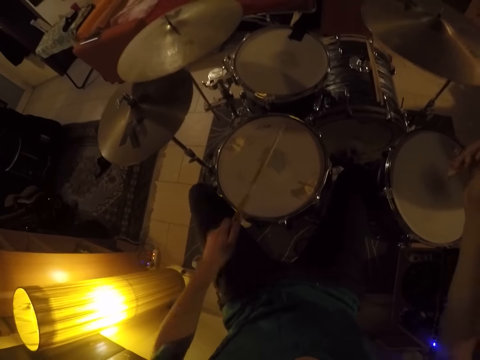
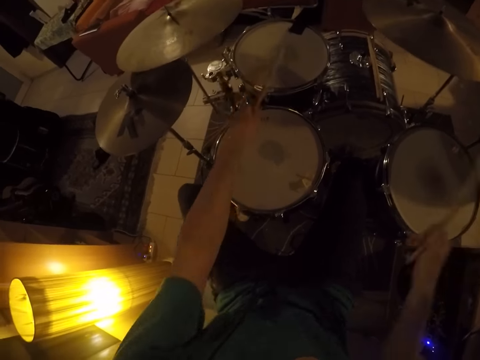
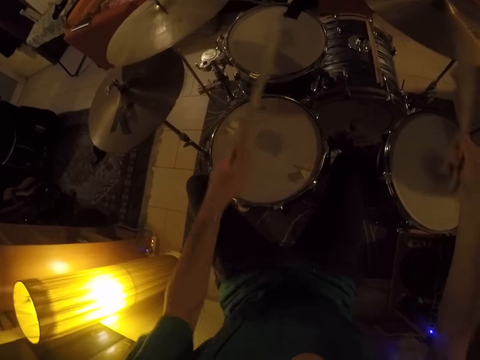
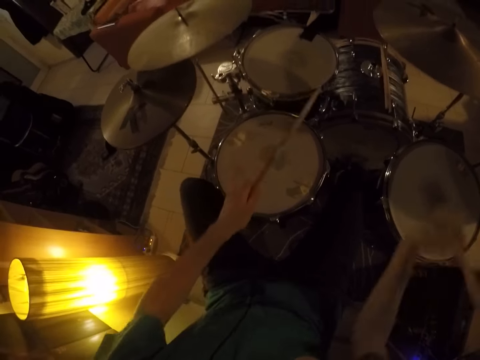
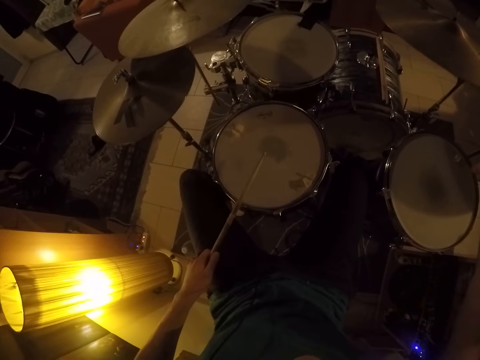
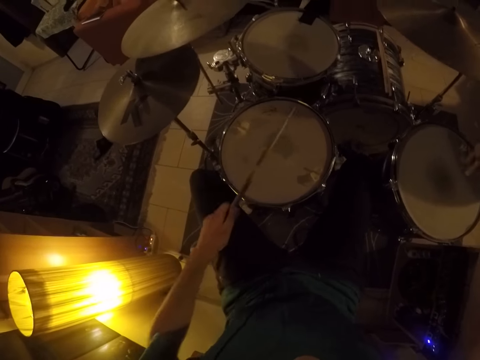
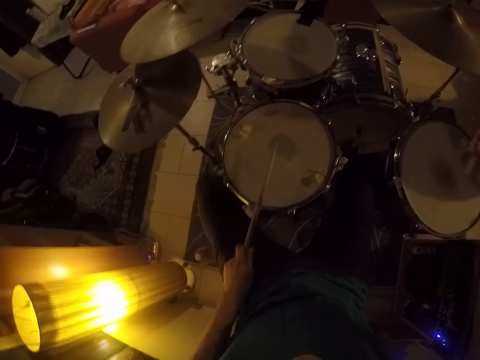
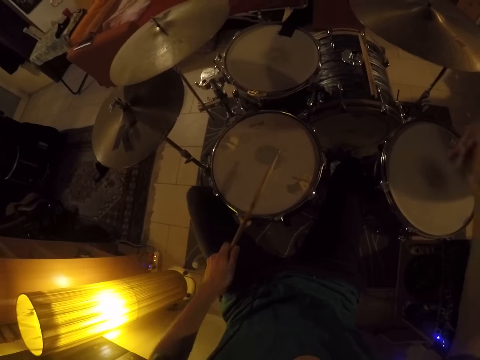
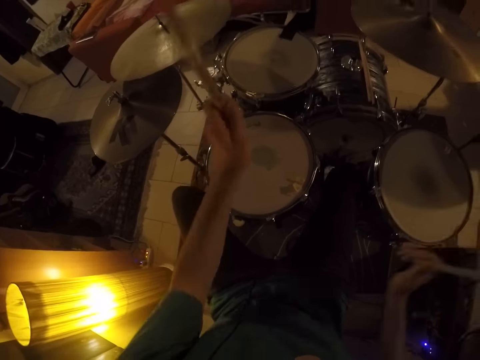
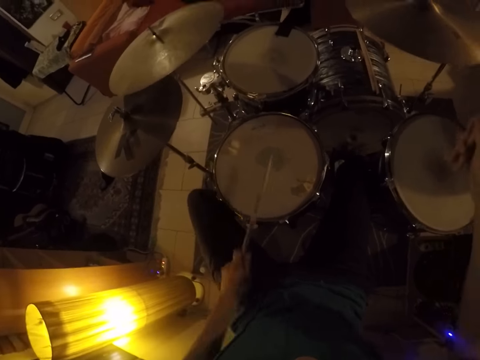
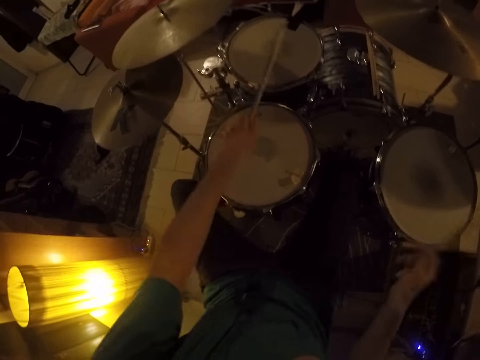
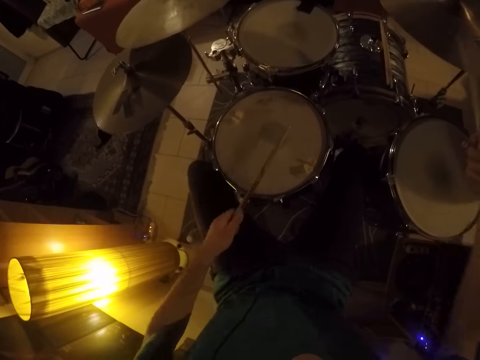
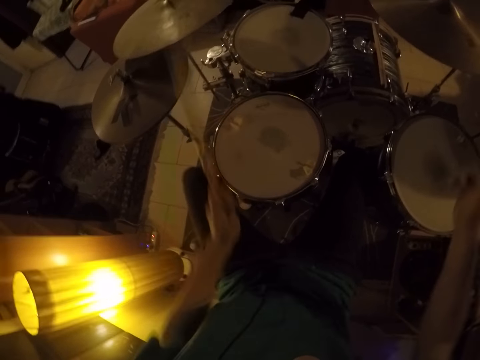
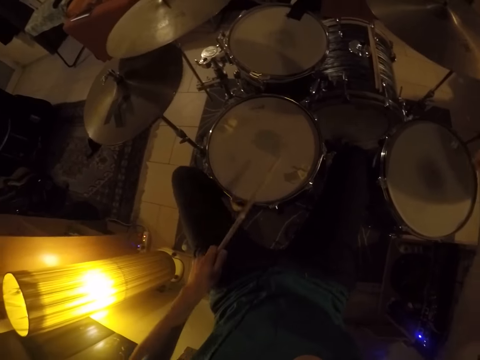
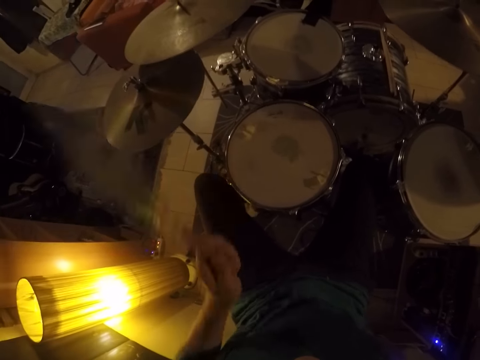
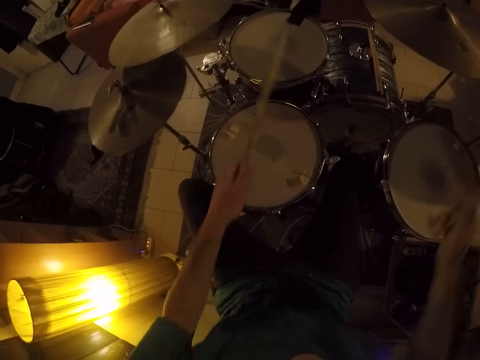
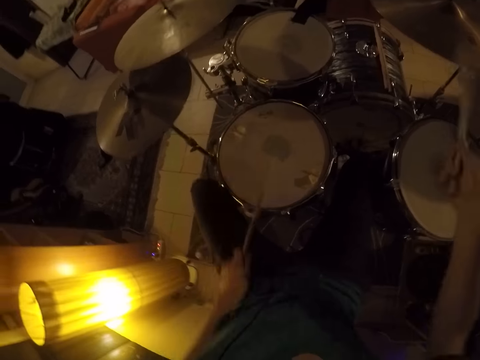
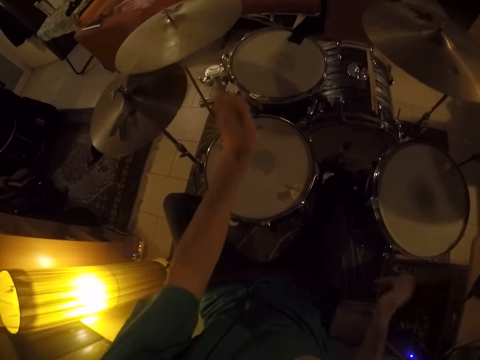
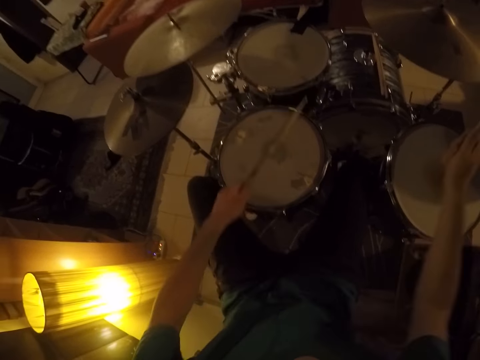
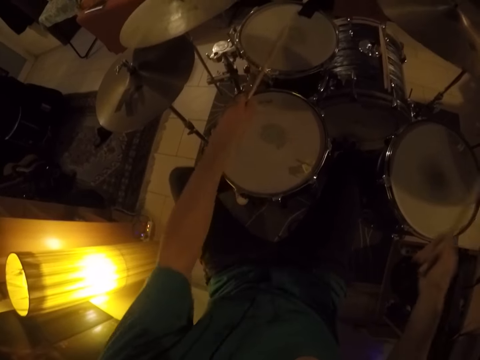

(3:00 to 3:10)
The camera wearer beats the tom with the drumsticks in his left hand. He beats the snare drum with the drumsticks in his left hand. He beats the crash cymbal with the drumsticks in his right hand. He beats the tom with the drumsticks in his left hand.

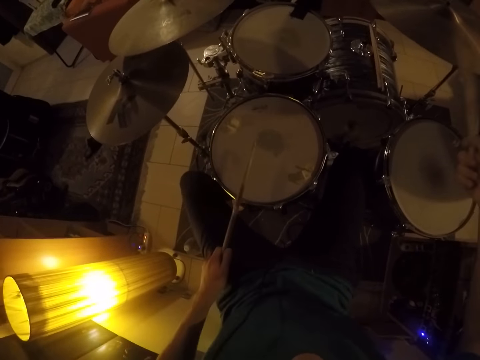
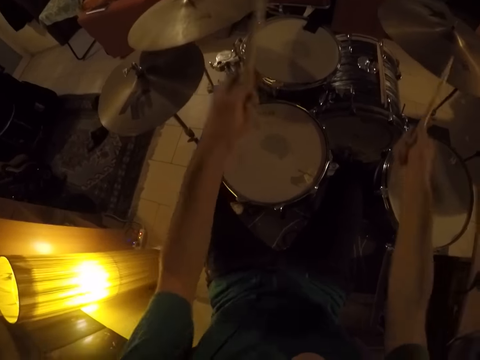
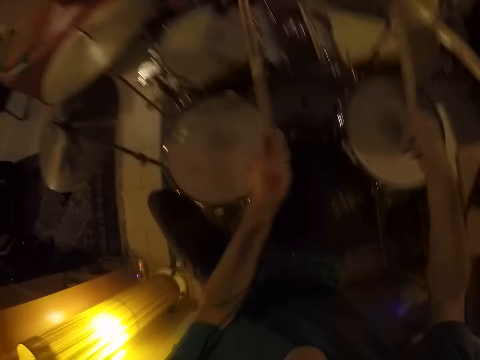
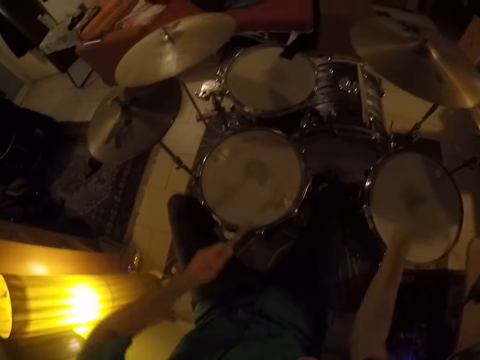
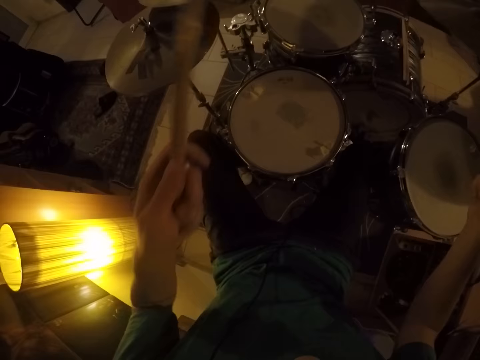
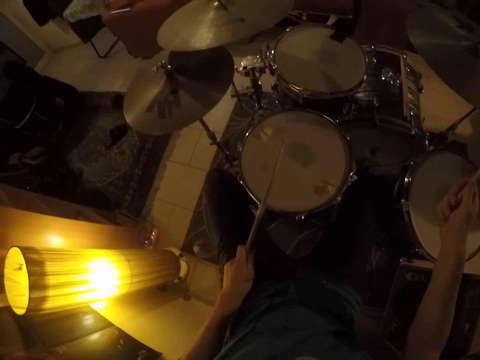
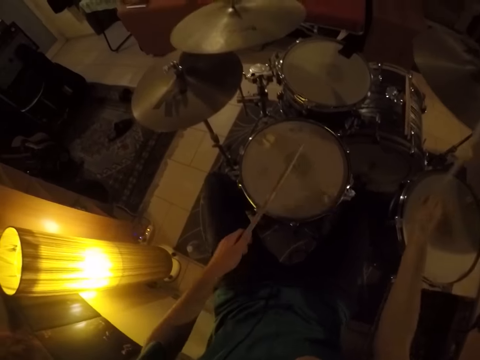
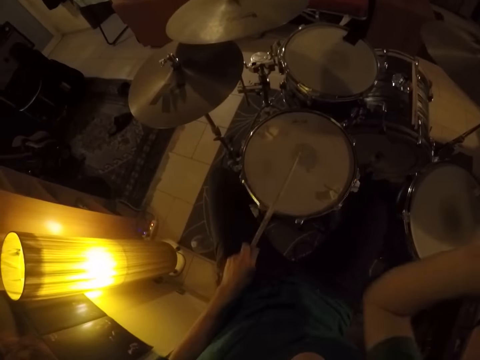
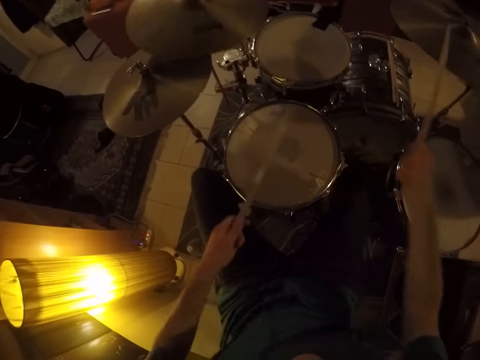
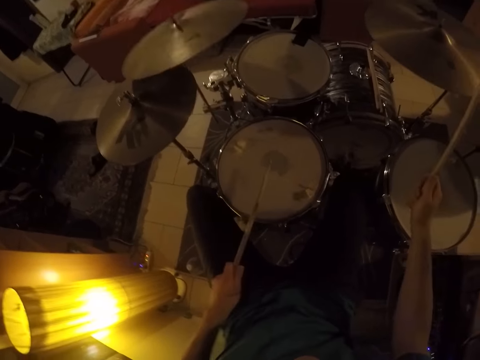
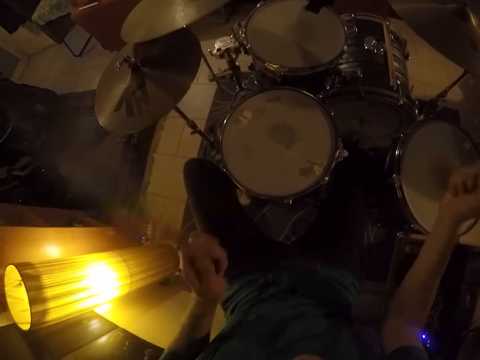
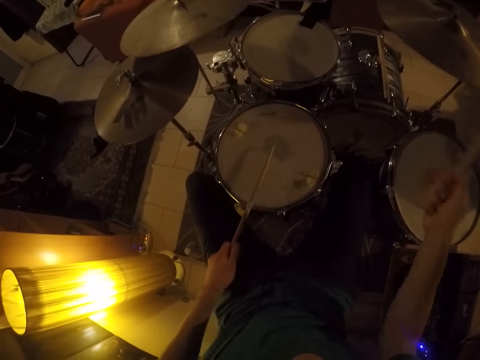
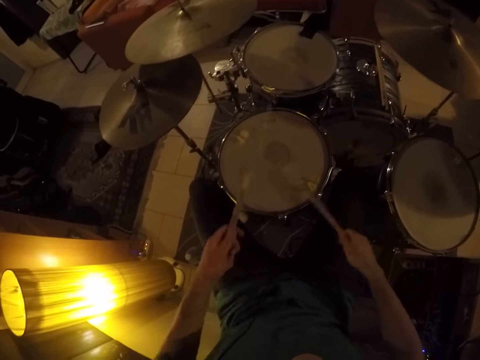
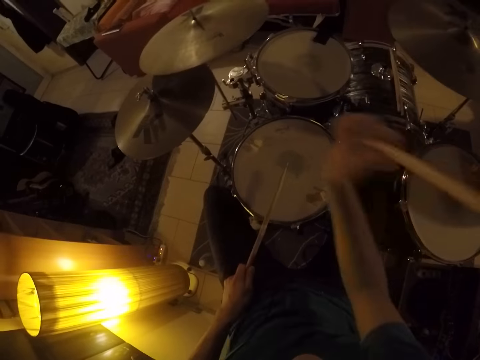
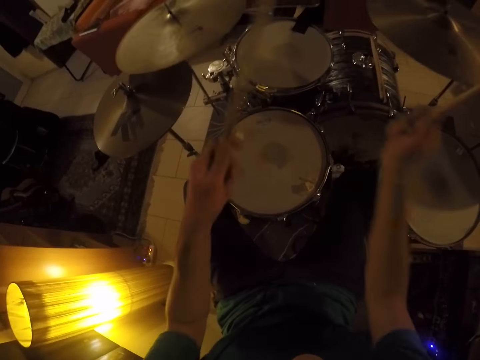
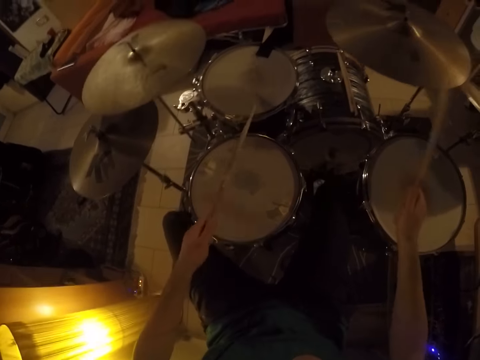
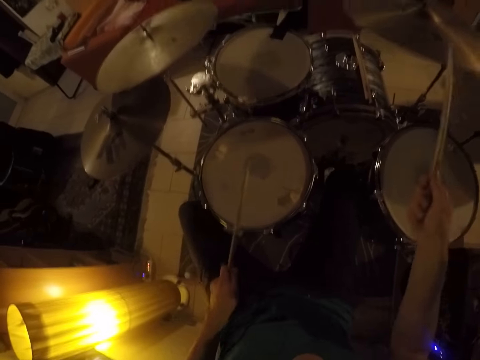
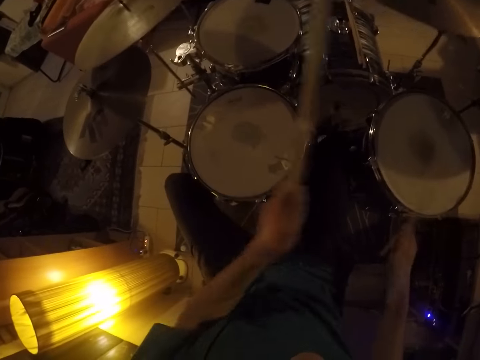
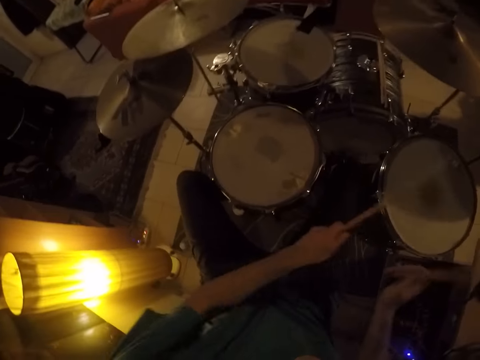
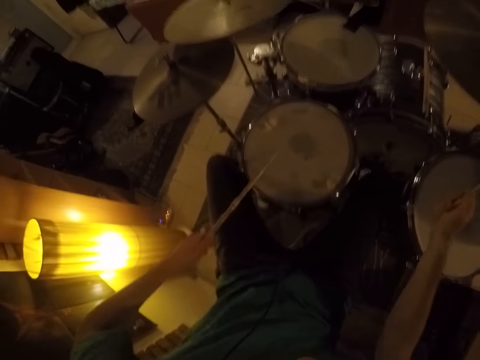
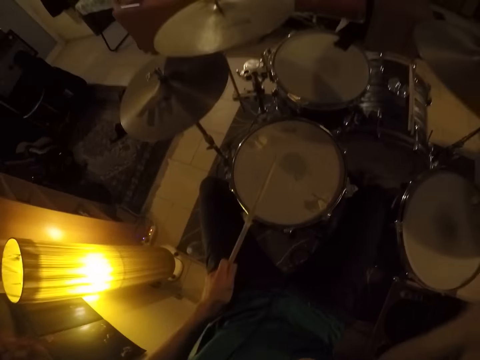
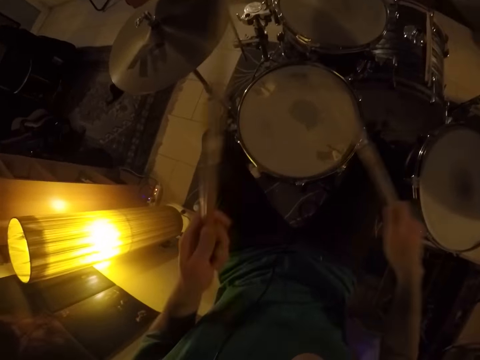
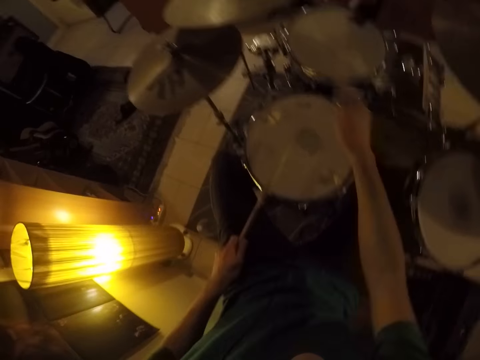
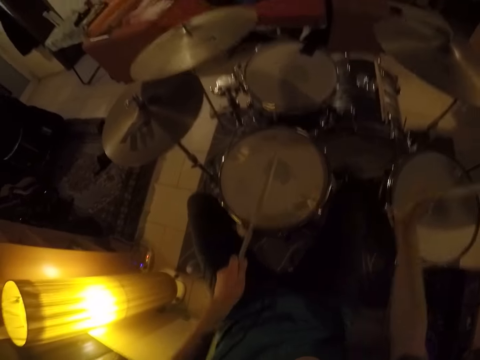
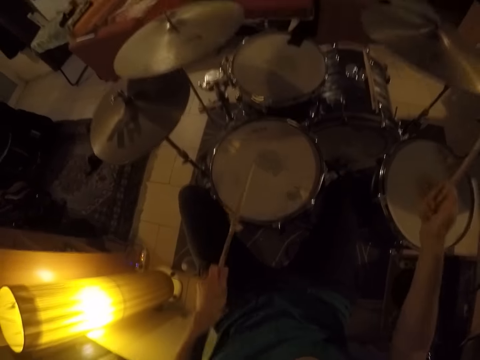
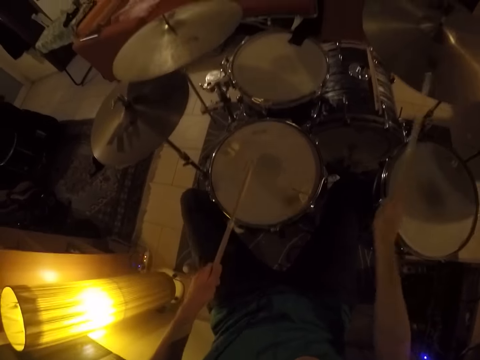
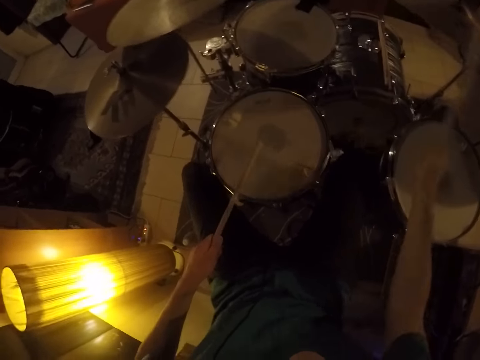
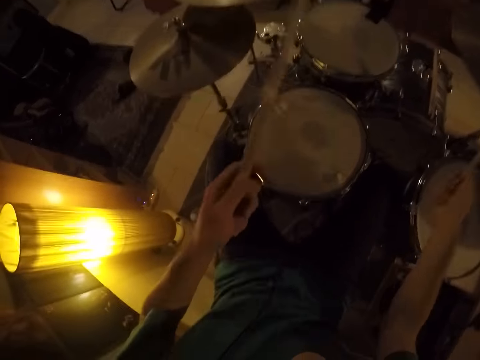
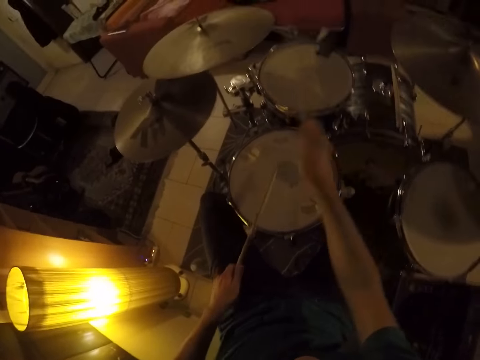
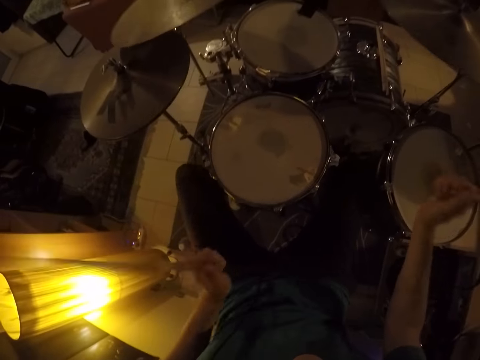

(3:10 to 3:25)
The camera wearer beats the cymbal with the drumsticks in his hands. He beats the floor tom with the drumsticks in his hands. He beats the snare drum with the drumstick in his left hand. He beats the cymbal with the drumstick in his right hand. He beats the snare drum with the drumstick in his left hand. He beats the crash cymbal with the drumstick in his right hand. He beats the cymbal with the drumstick in his right hand. He beats the tom with the drumstick in his left hand. He beats the snare drum with the drumstick in his left hand. He beats the crash cymbal with the drumstick in his left hand. He beats the snare drum with the drumstick in his left hand. He beats the crash cymbal with the drumstick in his right hand. He beats the snare drum with the drumsticks in his hands.

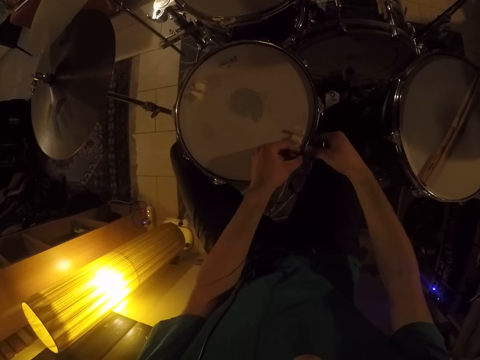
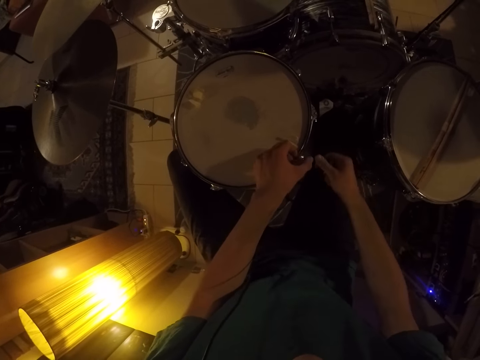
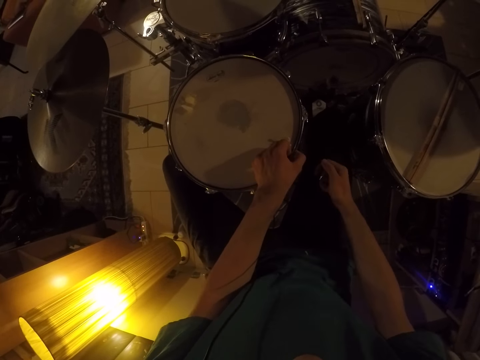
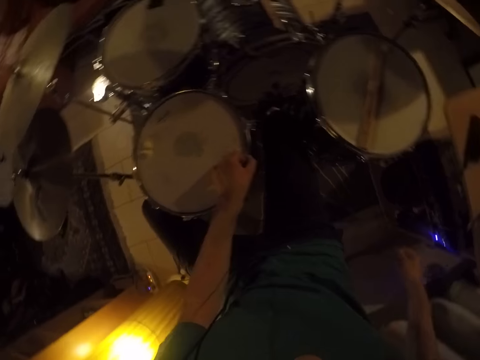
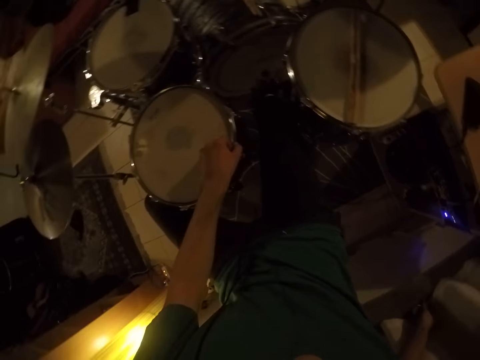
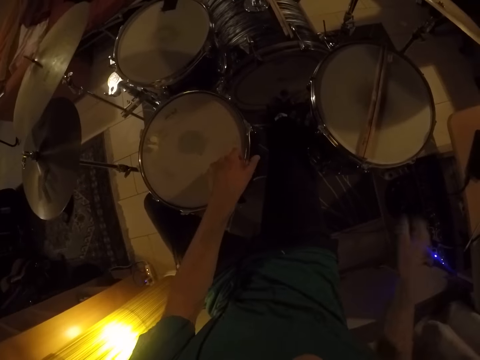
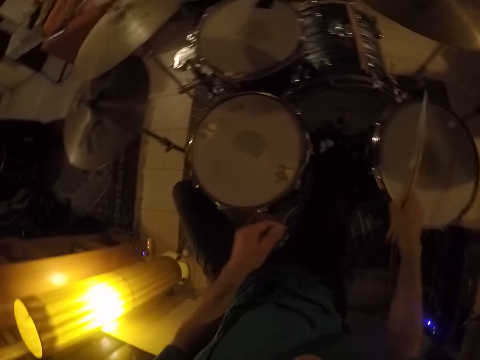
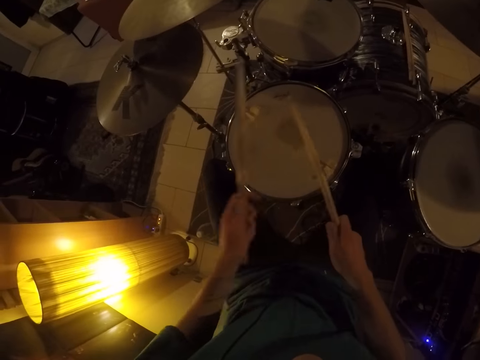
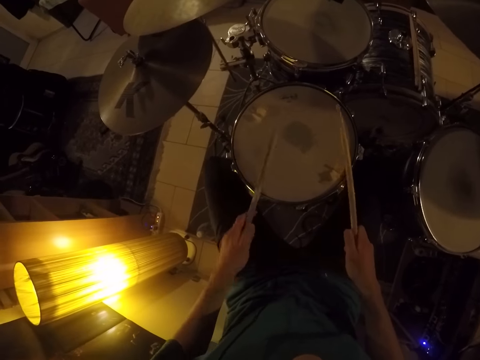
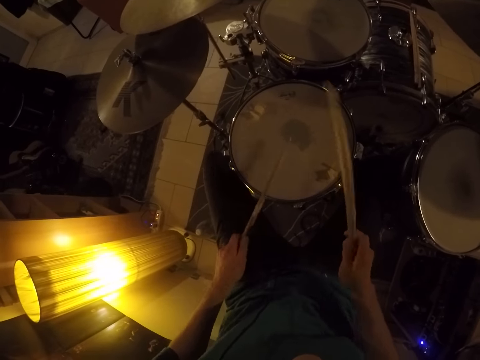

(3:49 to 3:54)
The camera wearer drops the adjustment screw on the ground with his right hand. He picks the drumsticks on the floor tom with his right hand. He passes a drumstick to his left hand. He picks the drumstick from his right hand. He beats the snare drum with the drumsticks in his hands.
